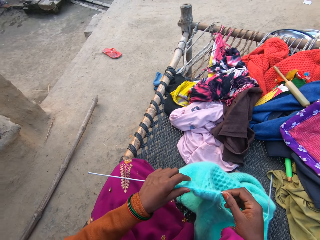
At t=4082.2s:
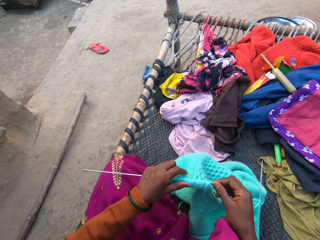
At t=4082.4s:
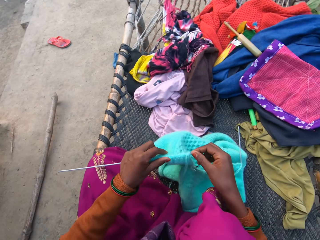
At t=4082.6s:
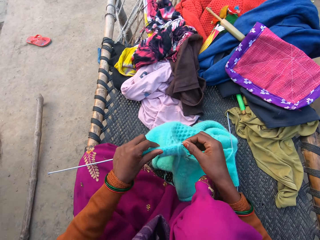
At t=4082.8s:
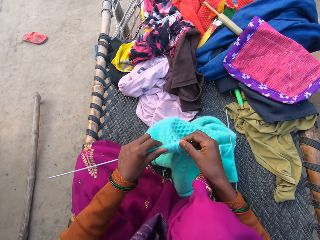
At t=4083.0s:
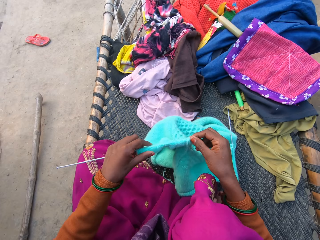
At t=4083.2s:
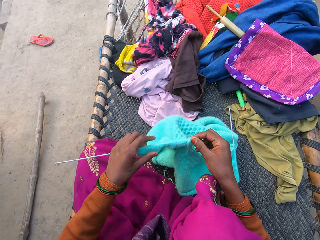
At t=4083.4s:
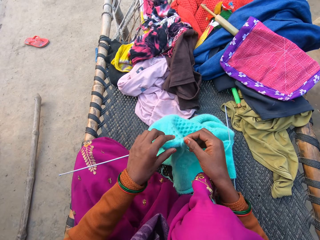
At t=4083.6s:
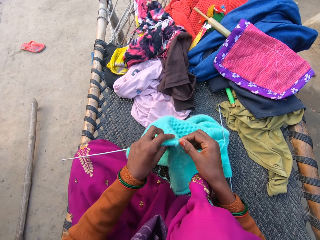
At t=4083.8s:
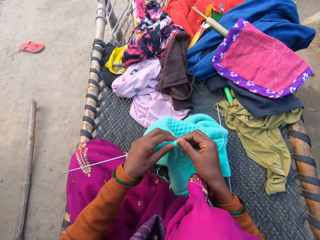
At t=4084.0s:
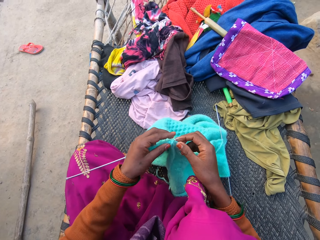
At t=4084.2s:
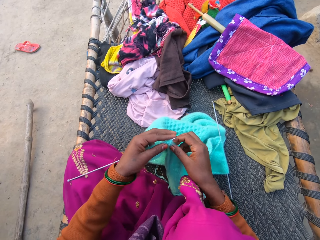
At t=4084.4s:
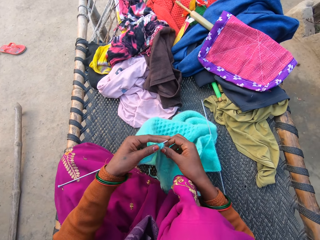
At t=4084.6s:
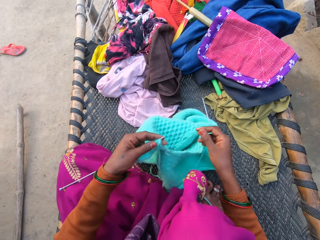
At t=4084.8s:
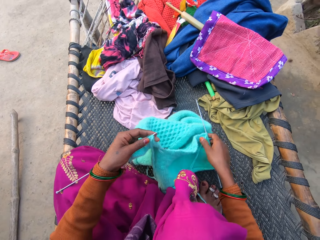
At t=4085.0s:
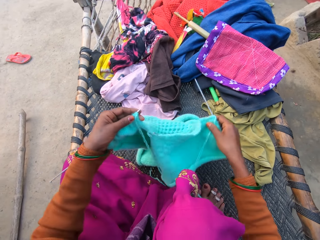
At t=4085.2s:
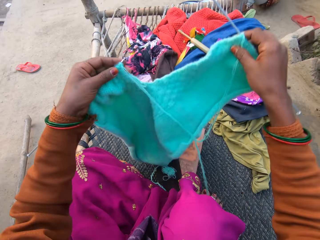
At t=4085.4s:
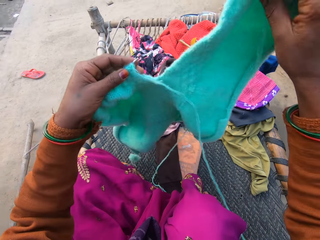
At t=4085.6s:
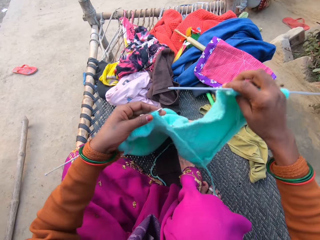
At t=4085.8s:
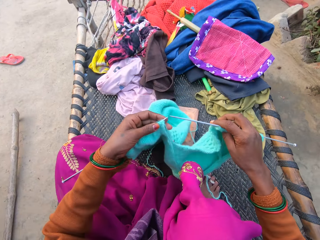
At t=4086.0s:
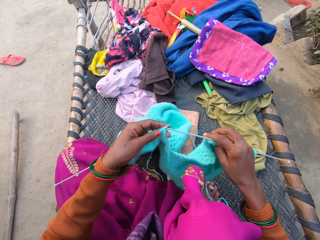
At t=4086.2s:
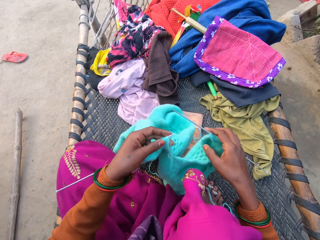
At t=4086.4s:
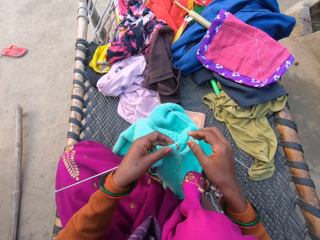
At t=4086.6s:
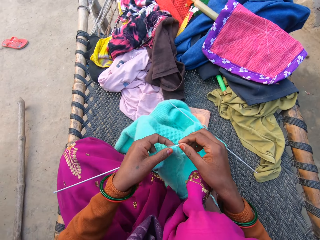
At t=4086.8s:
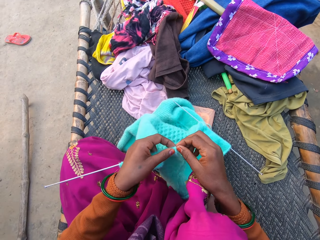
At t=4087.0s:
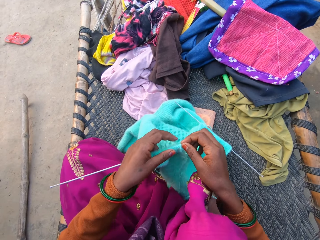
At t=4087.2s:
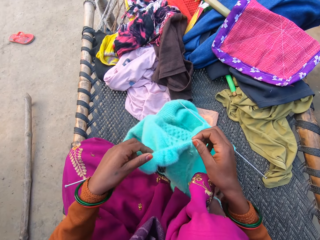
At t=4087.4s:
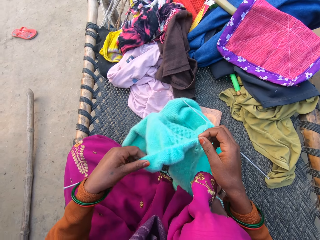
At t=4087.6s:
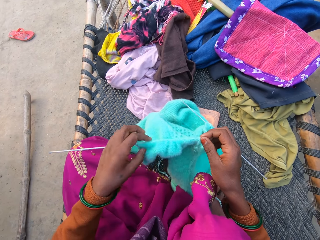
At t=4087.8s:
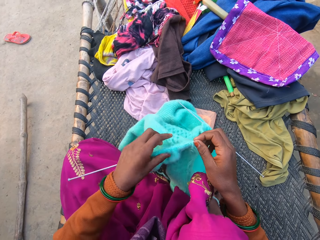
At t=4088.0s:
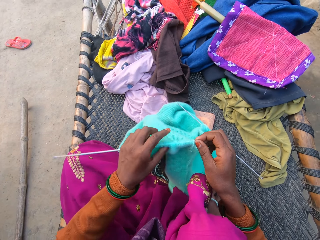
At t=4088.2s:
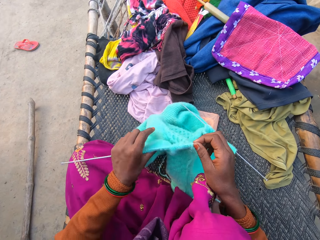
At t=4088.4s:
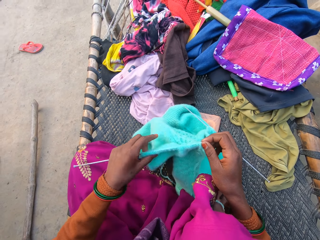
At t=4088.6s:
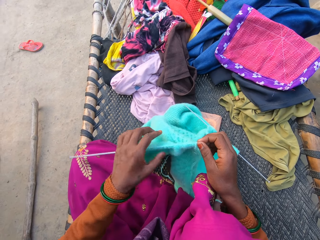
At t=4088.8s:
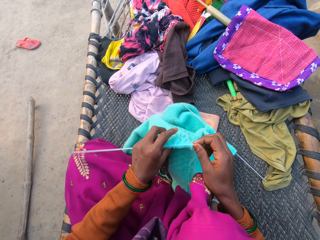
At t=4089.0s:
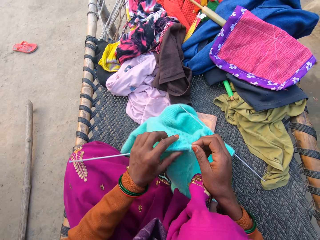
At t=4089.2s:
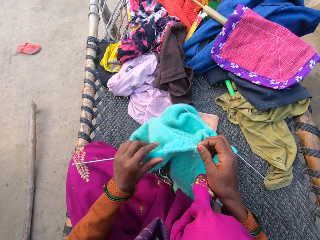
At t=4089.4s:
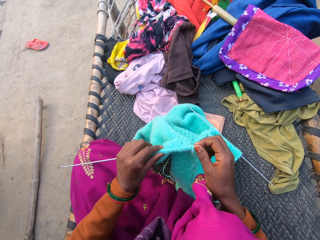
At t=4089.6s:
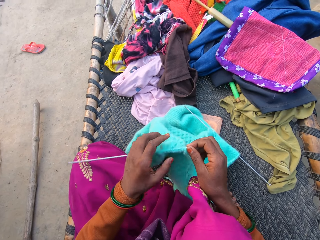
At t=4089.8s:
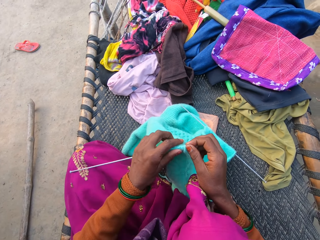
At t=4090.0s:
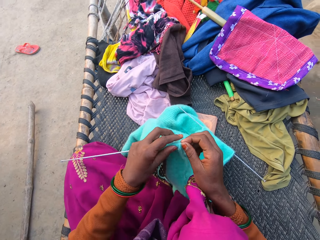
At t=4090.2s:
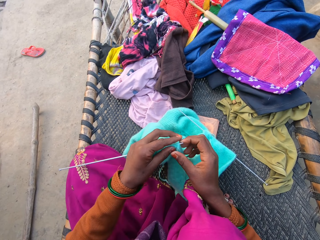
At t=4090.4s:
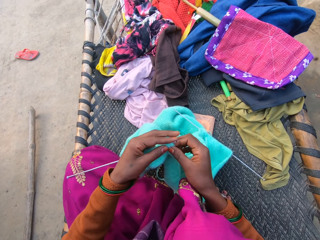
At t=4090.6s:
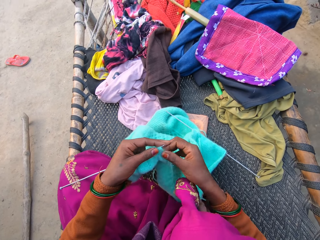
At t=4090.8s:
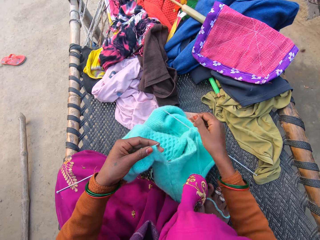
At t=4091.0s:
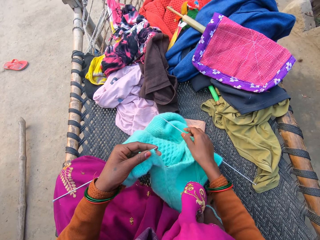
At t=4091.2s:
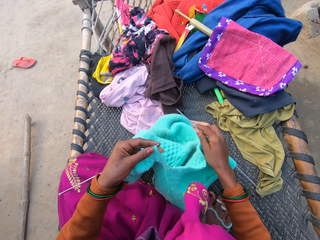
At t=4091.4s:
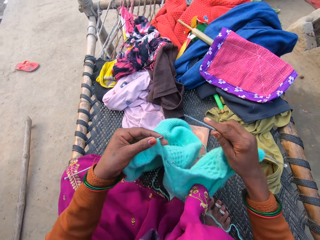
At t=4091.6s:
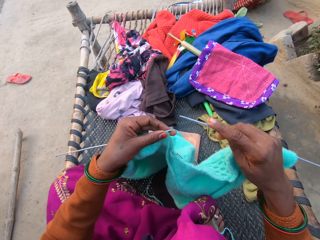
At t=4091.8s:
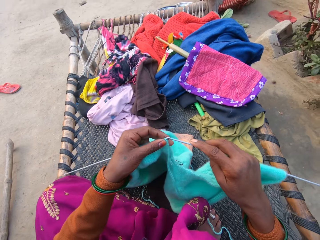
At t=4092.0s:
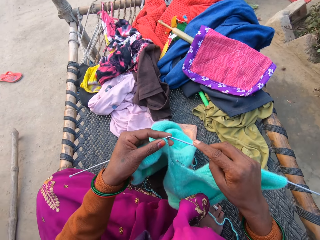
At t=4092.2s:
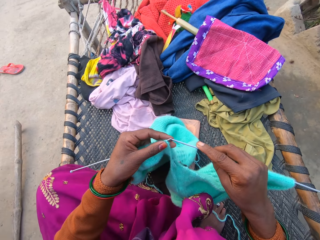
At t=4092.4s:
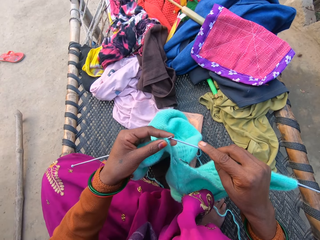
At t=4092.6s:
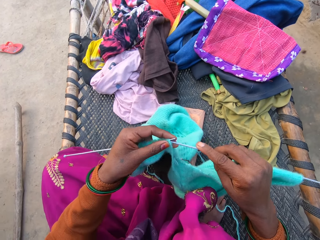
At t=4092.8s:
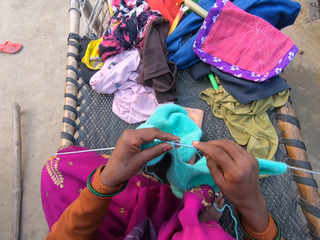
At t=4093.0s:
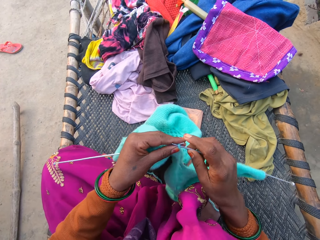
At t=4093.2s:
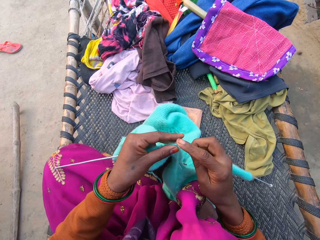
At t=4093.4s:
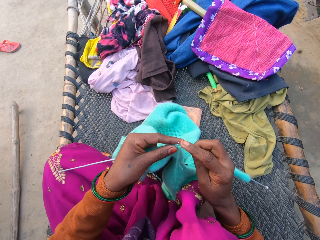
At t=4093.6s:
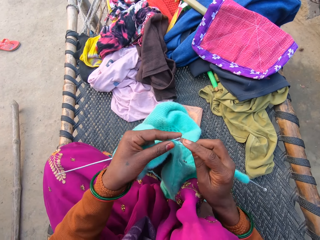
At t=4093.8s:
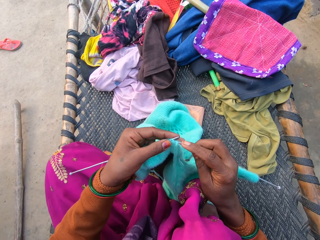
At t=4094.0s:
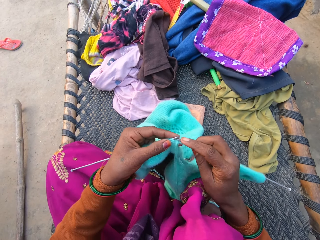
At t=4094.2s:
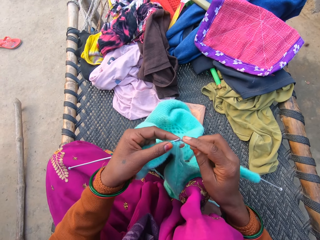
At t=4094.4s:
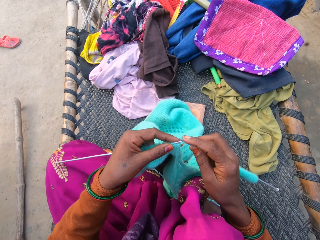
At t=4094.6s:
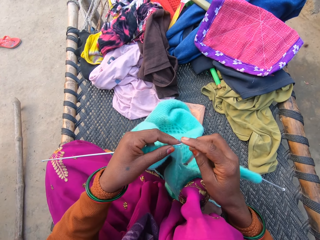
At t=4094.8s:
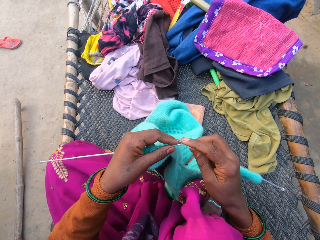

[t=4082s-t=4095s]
The camera wearer adjusts the sweater in both hands. She picks up the sweater and the second of the knitting needles from the mat with her right hand. She adjusts the sweater in both hands. She raises a fabric. She drops the sweater and the second of the knitting needles on the mat with her right hand. She adjusts the first knitting needle in the sweater with both hands. She picks up the sweater and the second of the knitting needles from the mat with her right hand. She knits the sweater with the pair of knitting needles and wool in both hands.

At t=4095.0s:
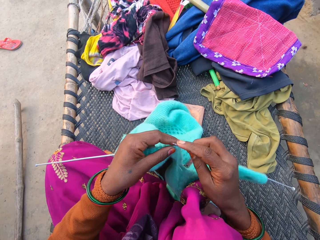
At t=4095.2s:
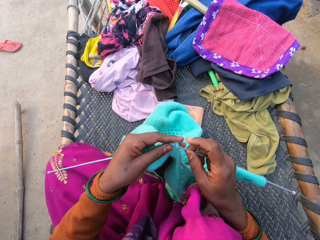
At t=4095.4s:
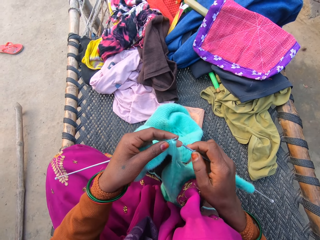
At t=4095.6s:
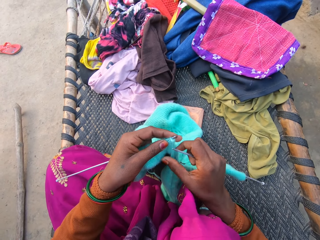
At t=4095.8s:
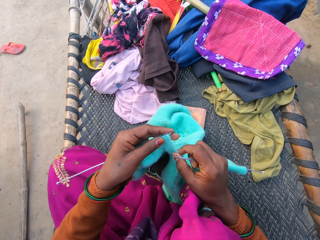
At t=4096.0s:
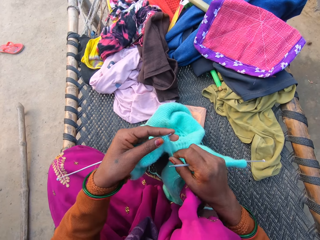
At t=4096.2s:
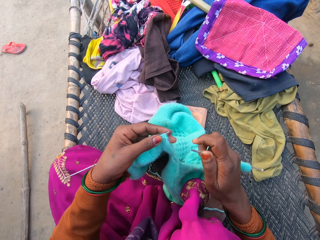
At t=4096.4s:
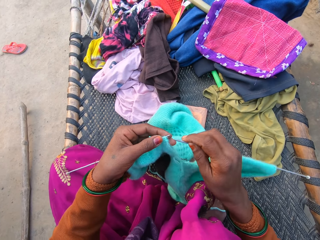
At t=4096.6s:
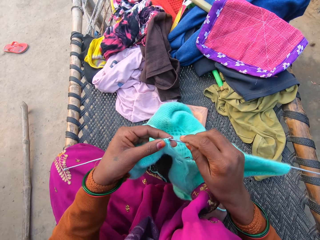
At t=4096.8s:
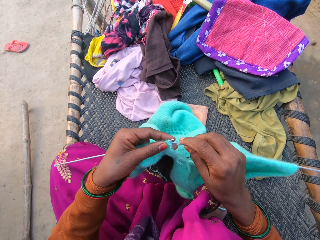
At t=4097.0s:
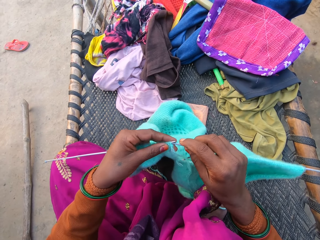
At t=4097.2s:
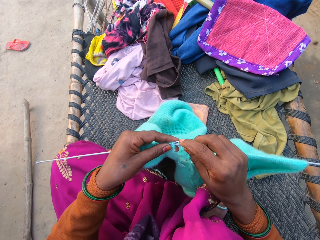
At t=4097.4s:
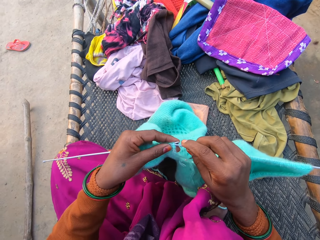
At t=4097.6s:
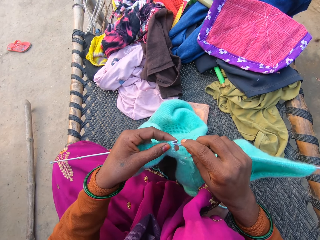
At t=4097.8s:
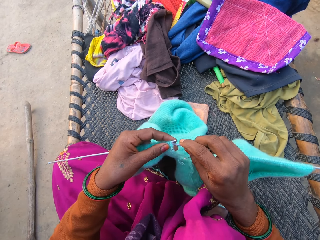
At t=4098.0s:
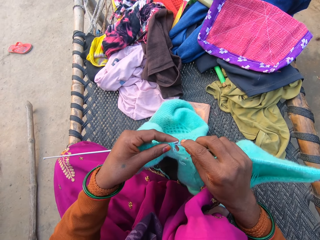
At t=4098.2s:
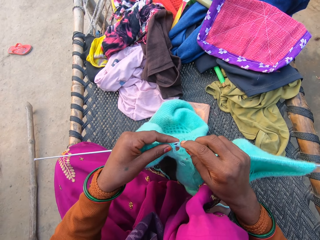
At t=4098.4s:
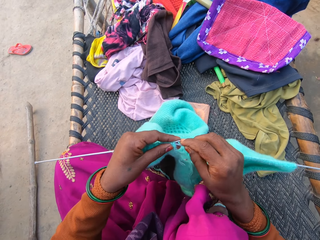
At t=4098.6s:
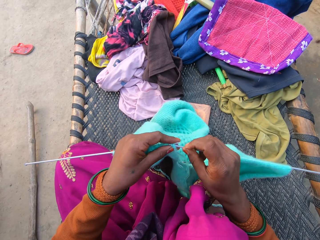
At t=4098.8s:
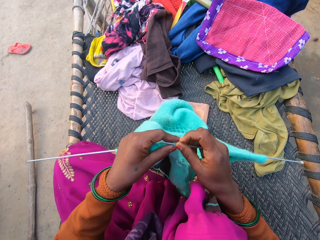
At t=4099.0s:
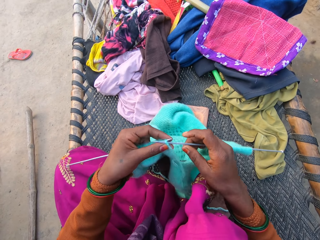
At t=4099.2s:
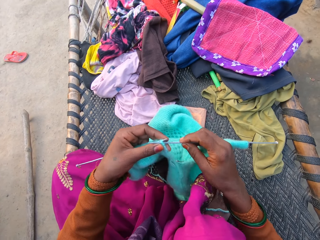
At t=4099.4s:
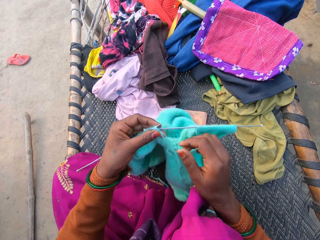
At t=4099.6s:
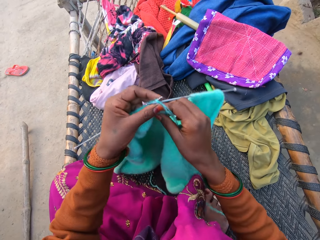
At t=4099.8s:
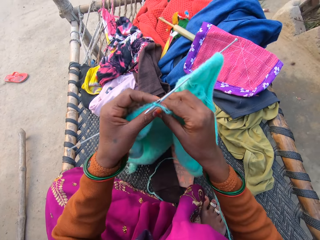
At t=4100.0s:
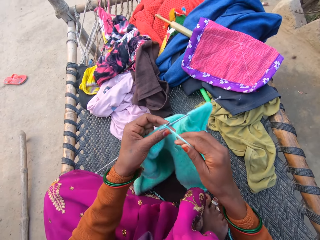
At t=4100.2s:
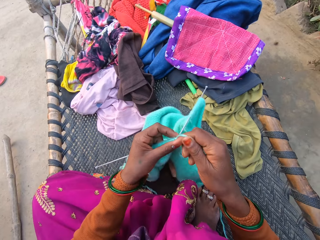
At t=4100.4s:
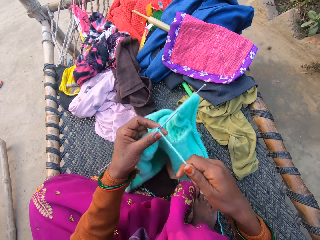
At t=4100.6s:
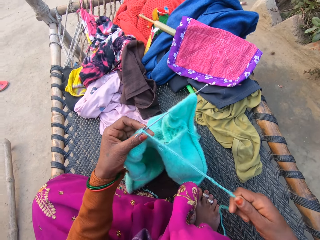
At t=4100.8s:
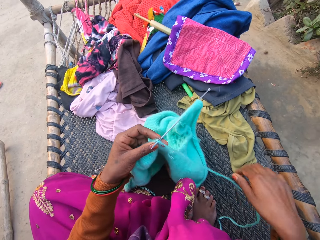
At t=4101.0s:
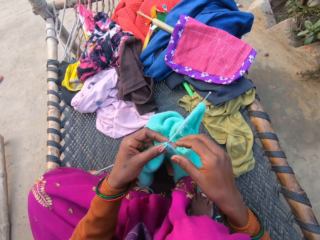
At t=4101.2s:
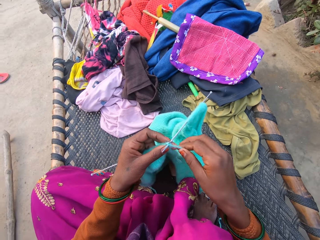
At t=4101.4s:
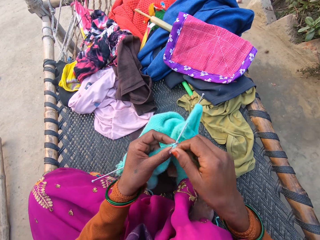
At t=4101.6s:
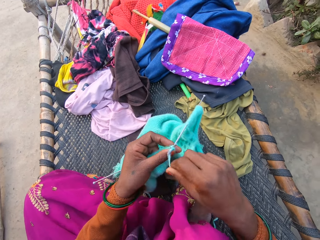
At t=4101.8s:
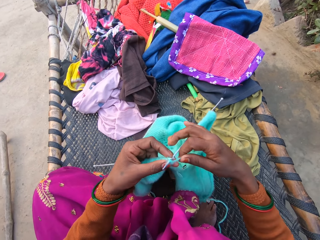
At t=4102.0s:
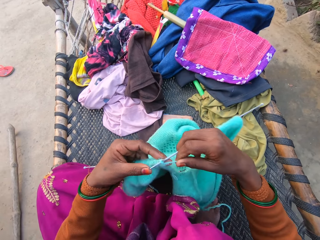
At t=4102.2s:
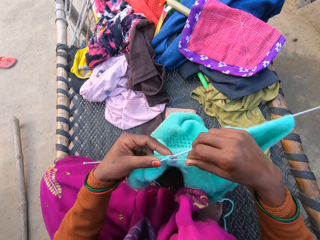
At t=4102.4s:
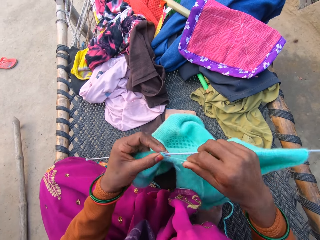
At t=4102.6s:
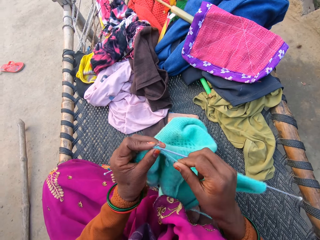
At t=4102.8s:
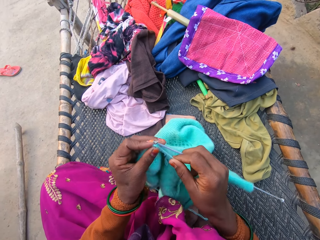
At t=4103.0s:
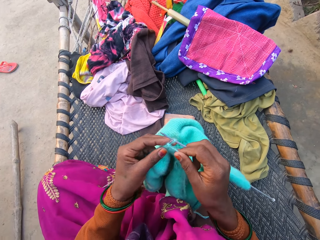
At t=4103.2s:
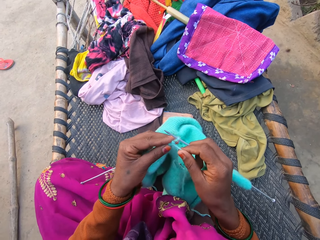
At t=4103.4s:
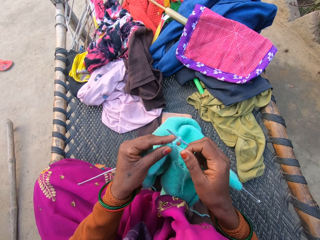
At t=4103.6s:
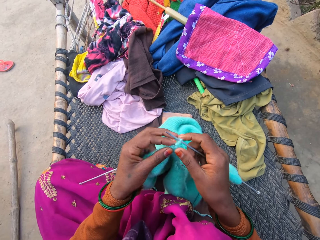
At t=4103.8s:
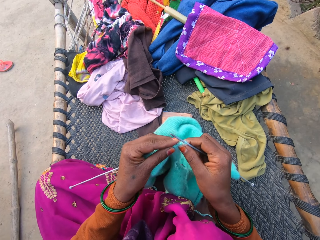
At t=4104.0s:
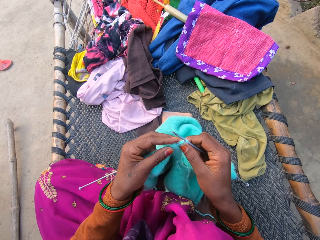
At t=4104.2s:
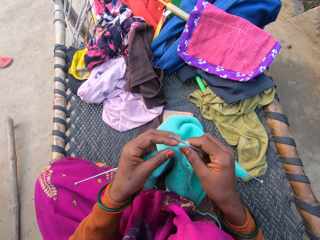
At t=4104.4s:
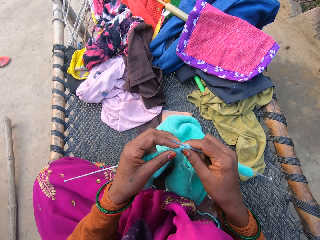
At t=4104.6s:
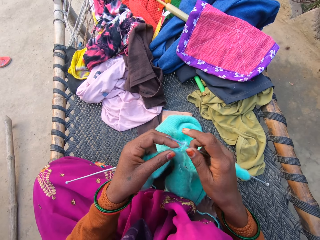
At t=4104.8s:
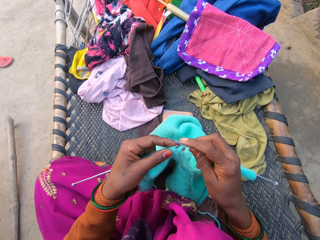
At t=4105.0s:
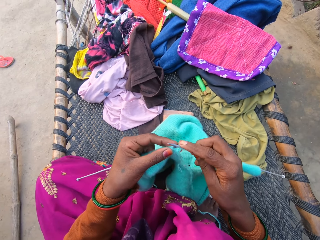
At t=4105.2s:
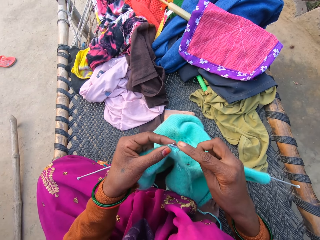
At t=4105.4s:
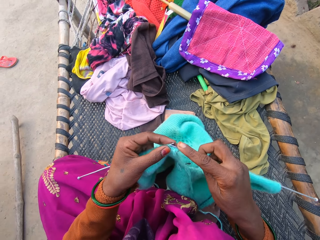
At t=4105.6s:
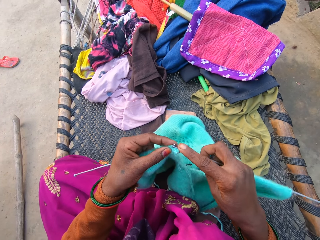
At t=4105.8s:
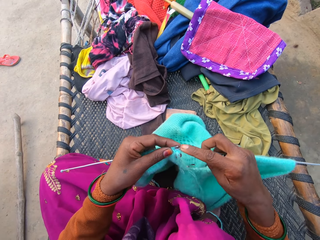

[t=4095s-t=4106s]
The camera wearer talks on a phone. They pull a string. They weave a fabric.
